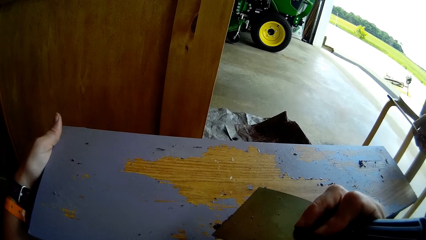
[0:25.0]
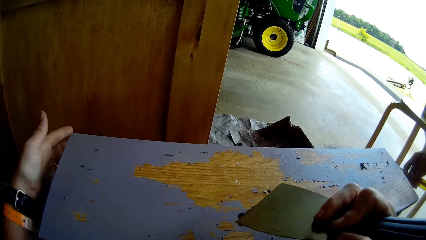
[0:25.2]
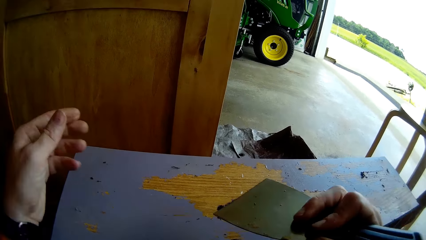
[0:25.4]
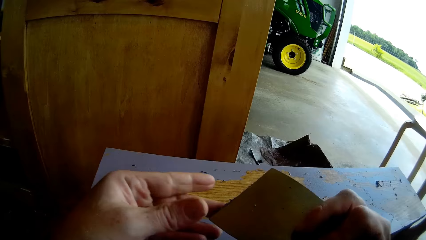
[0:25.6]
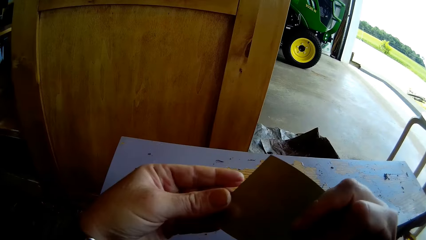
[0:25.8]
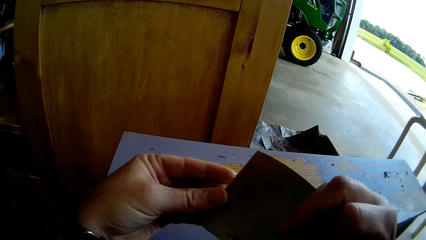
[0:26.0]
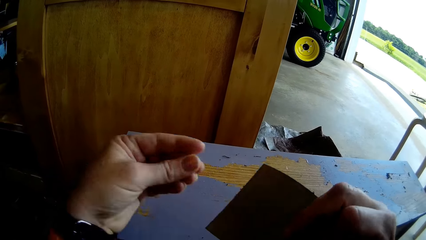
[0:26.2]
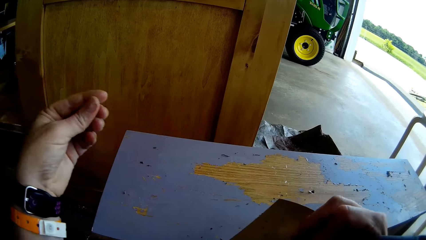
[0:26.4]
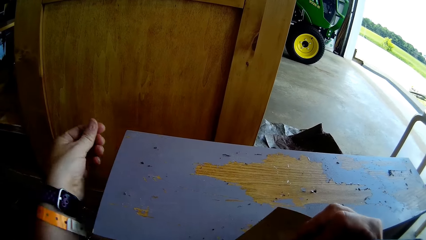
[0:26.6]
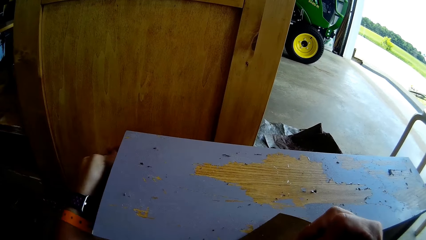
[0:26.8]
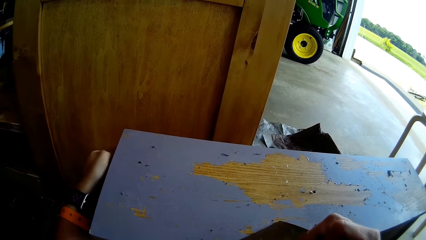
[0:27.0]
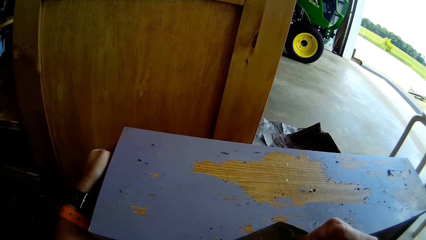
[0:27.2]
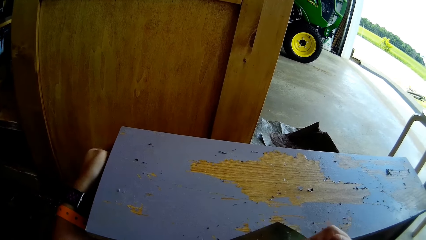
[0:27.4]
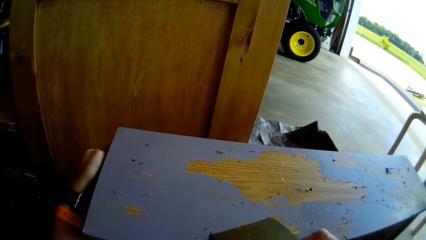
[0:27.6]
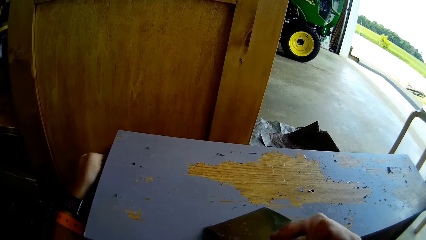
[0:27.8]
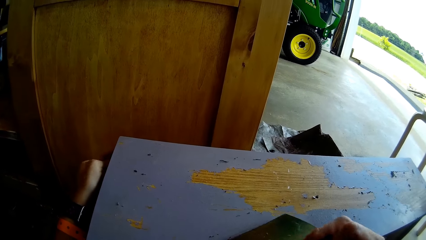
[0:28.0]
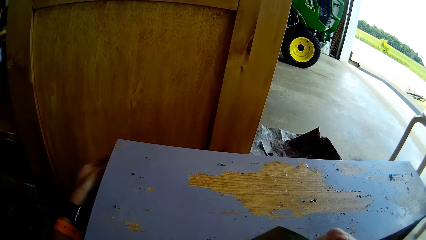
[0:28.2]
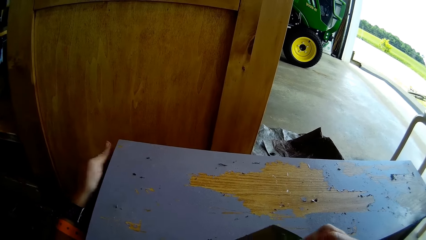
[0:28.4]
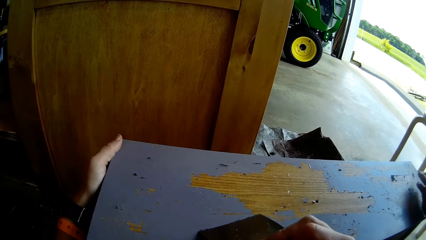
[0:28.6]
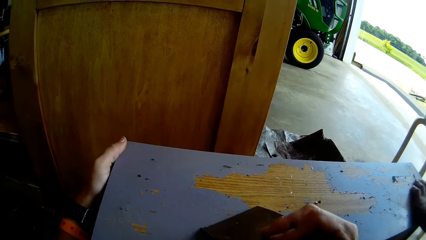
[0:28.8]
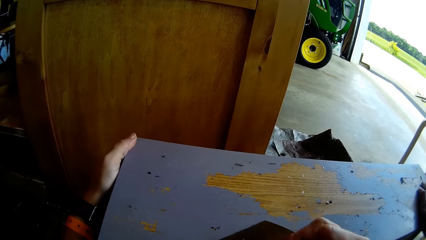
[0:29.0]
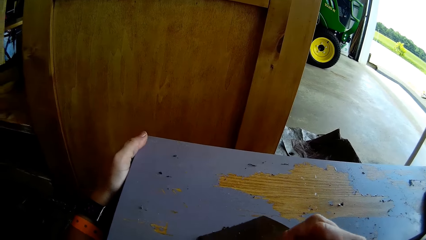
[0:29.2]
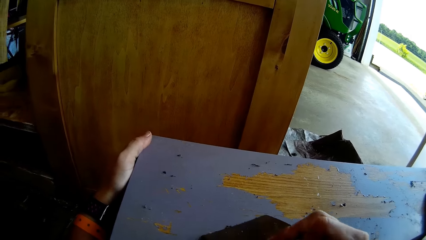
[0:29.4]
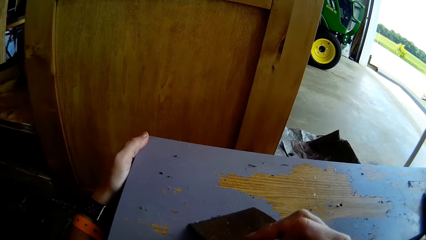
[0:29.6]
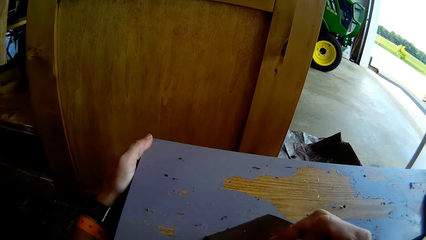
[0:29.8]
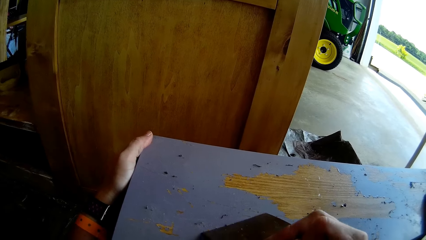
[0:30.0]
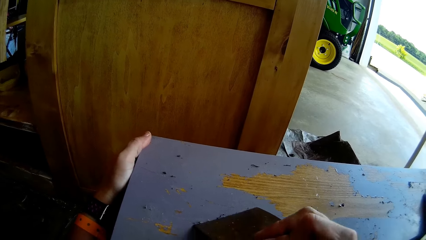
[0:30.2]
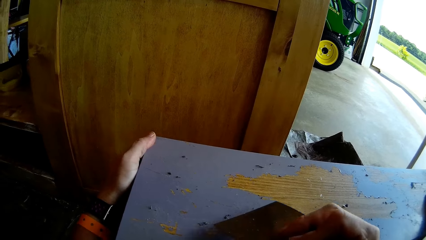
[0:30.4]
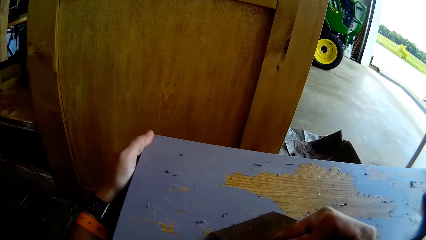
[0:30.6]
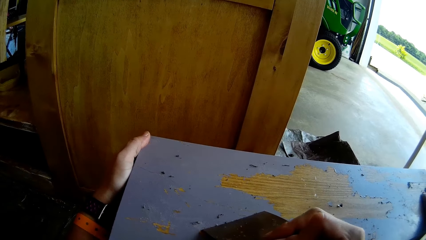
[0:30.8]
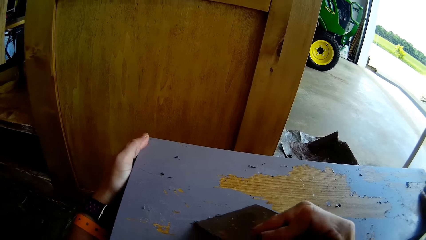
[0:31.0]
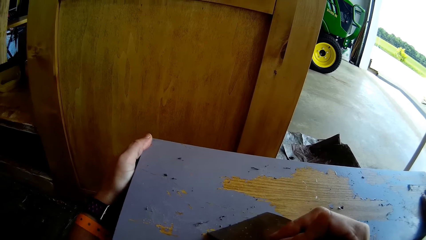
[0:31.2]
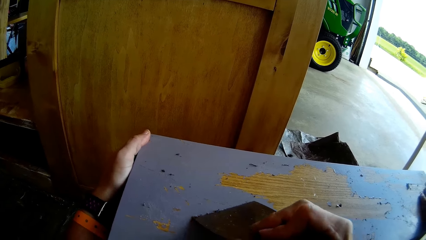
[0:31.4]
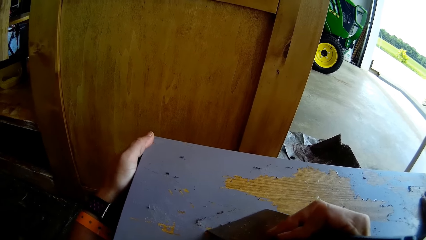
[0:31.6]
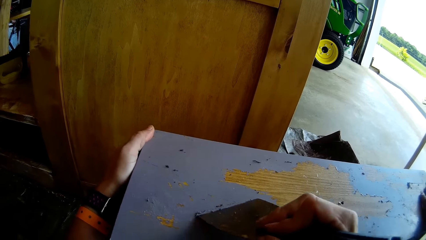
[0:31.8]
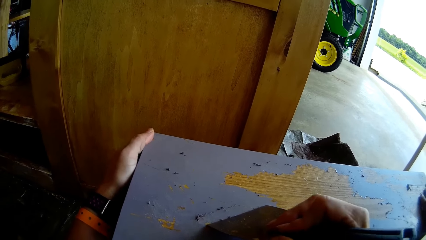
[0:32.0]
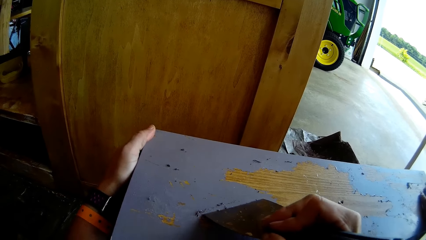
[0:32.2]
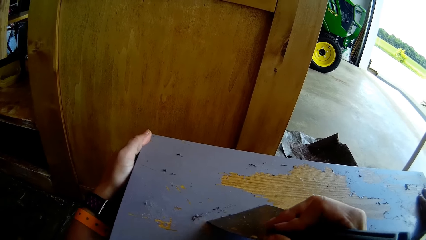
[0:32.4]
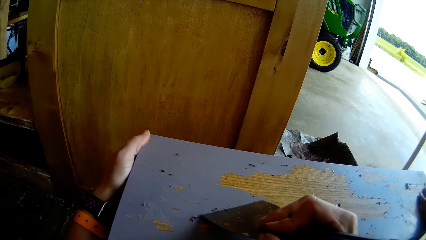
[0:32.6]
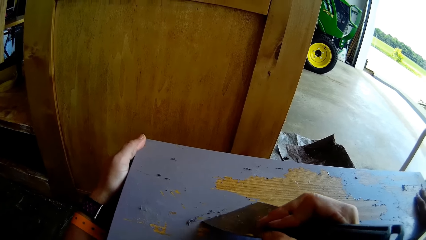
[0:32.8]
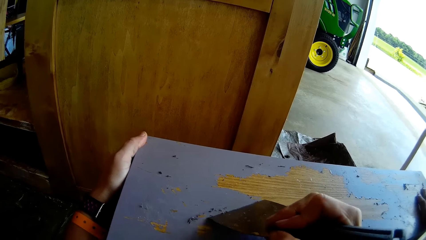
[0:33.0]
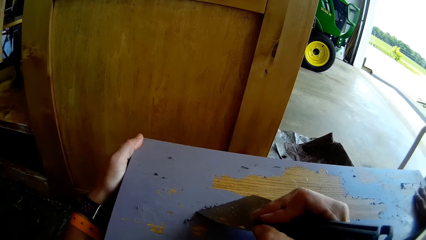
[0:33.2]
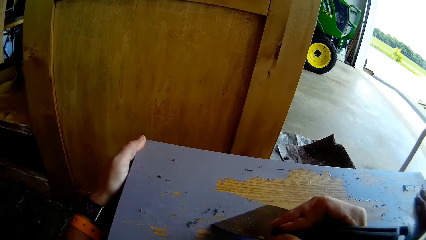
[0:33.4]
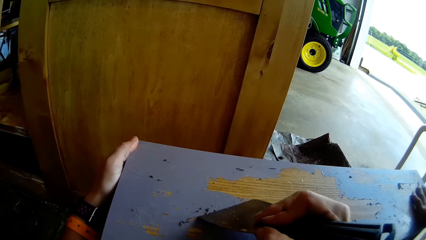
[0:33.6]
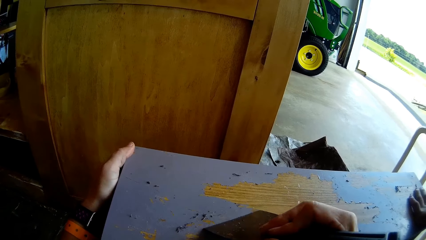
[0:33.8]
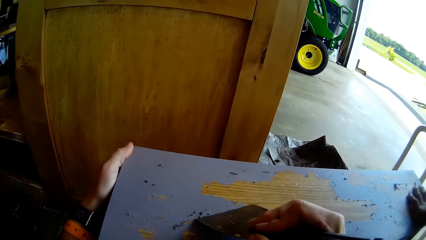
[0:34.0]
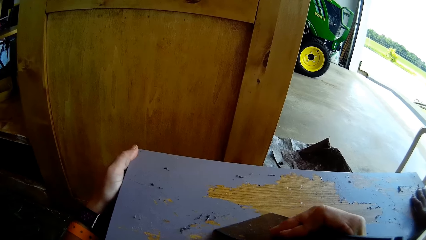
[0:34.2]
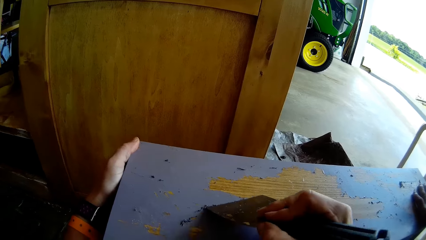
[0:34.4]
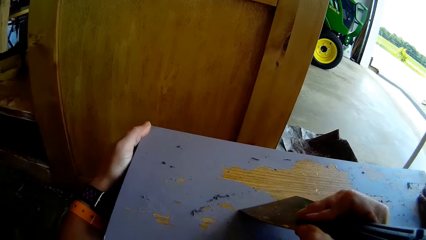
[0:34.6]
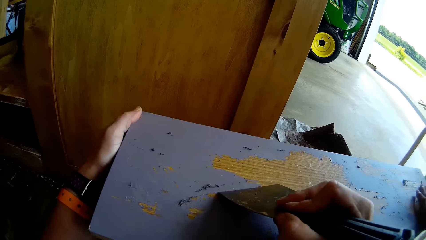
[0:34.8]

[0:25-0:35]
The camera wearer wipes paint stuck on the knife edge. They remove the wood off the metal. They scrape paint from the table with the putty knife with a man's help. They converse with the man. The man scrapes paint from the table with a screwdriver.

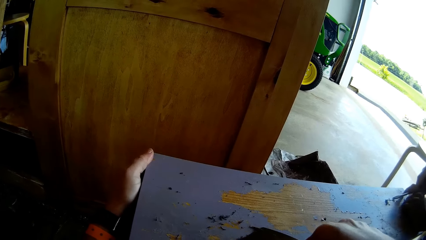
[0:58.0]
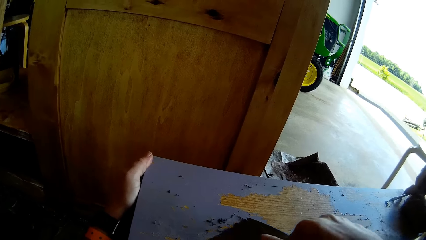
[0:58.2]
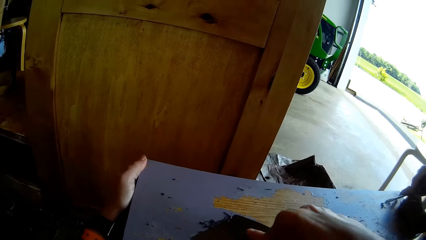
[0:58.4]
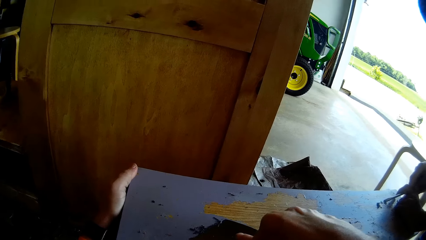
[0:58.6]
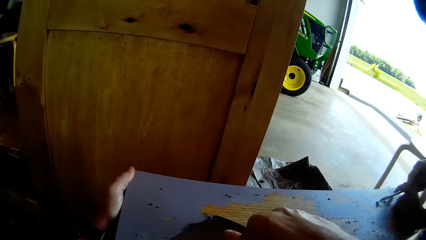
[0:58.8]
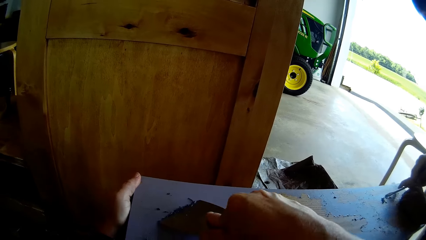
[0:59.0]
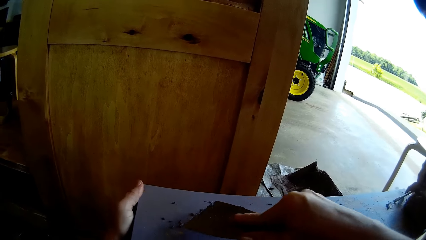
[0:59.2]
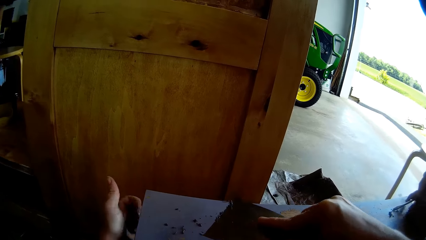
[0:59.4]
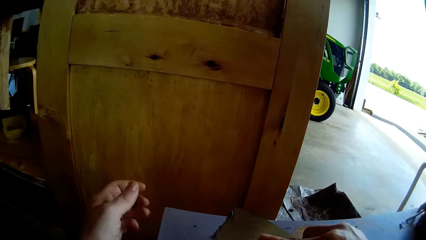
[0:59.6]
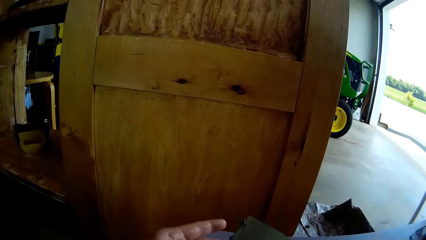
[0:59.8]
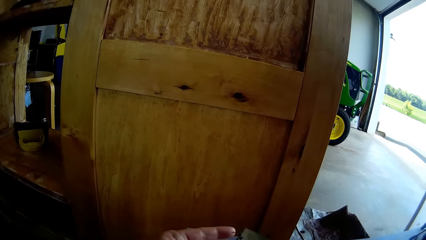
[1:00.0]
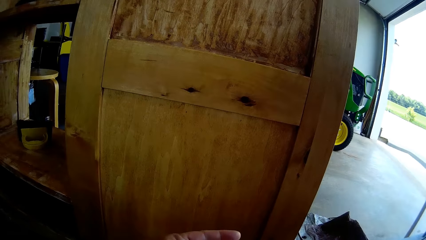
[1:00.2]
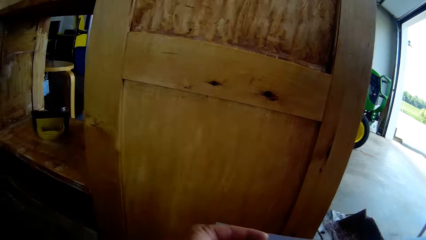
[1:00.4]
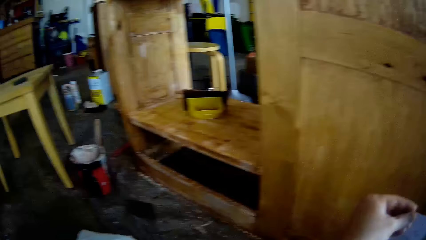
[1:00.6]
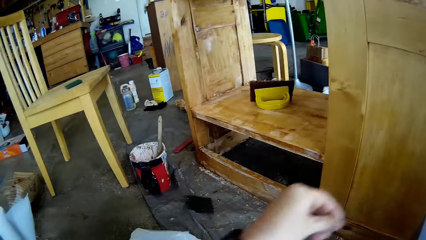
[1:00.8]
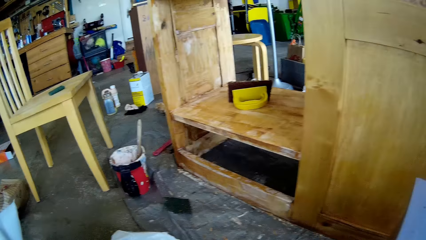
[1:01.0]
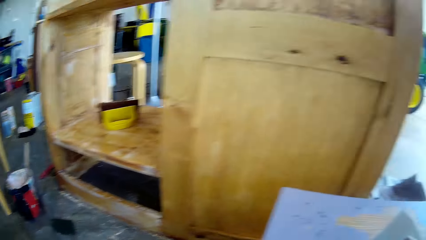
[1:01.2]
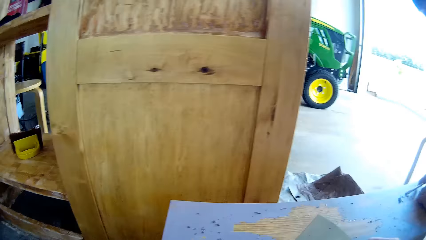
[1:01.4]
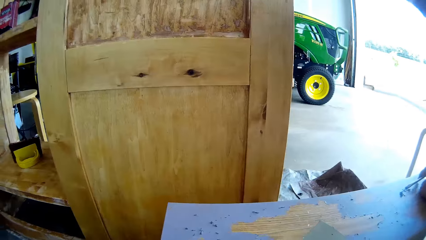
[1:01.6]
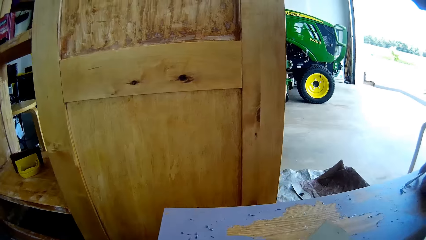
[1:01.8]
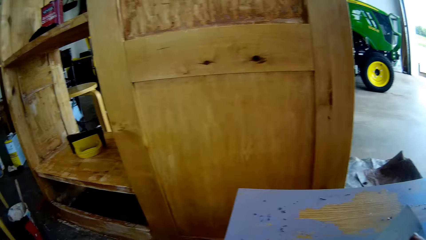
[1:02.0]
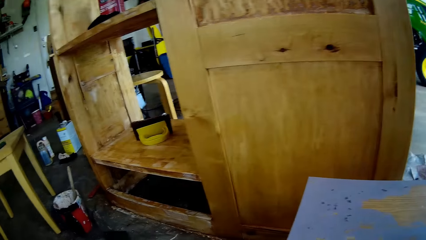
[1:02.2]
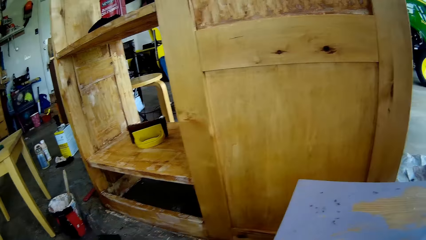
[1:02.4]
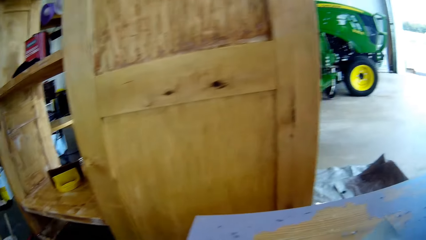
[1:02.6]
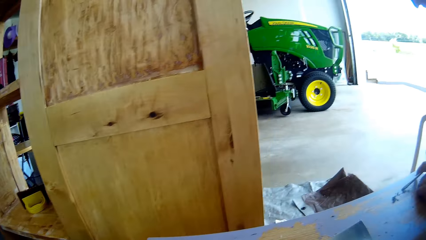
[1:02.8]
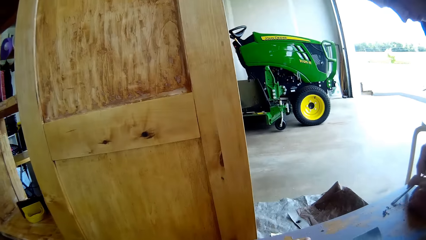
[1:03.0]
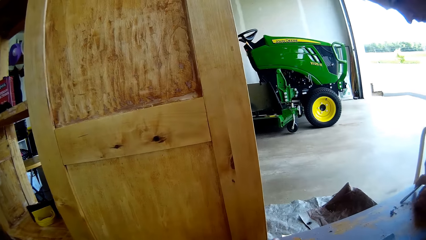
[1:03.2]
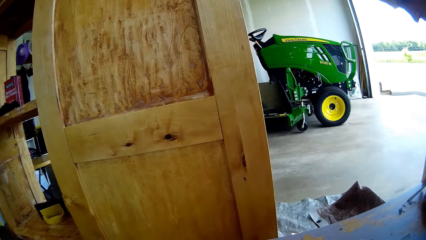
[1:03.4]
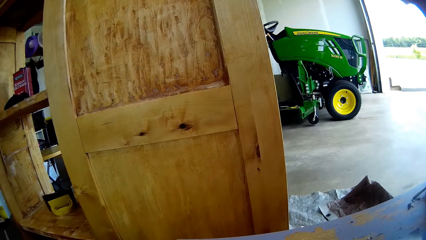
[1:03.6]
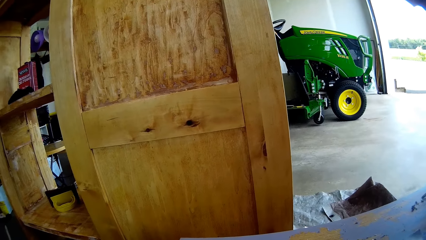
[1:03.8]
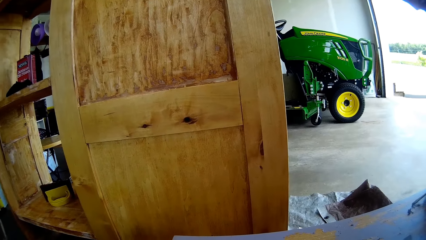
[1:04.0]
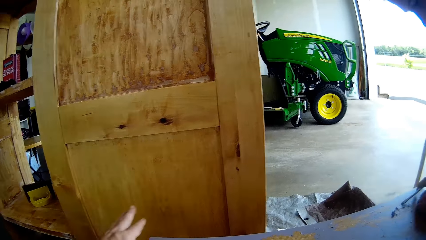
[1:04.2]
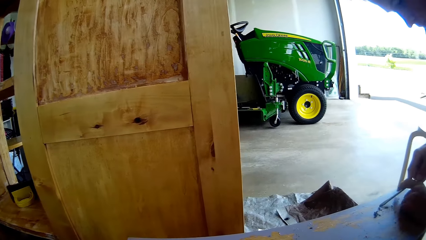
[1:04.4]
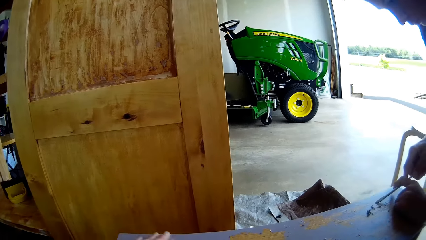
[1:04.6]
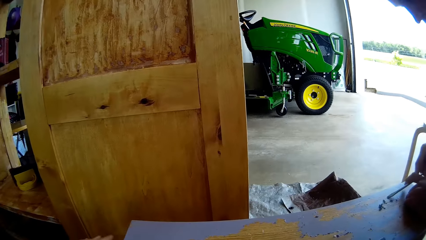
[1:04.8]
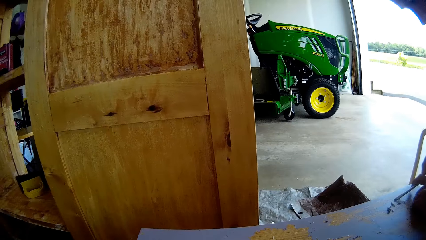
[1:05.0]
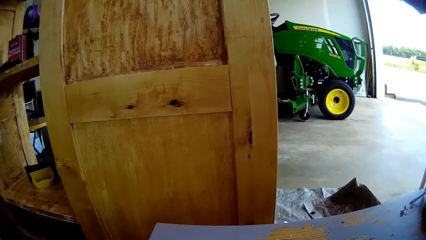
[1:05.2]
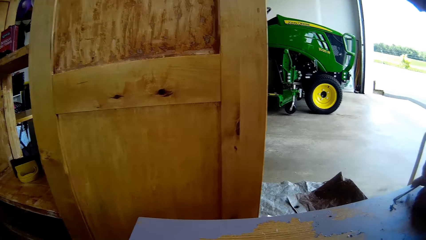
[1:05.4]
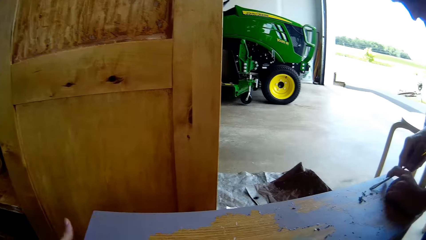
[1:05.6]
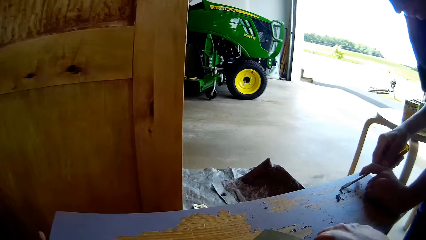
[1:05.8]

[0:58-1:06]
The camera wearer wipes paint stuck on the knife edge. They remove the wood off the metal. They drop paint particles on the floor. A man scrapes paint from the table with a screwdriver.
